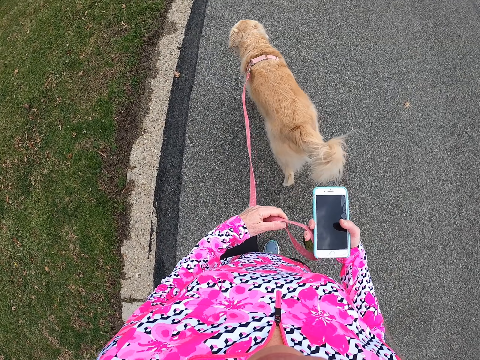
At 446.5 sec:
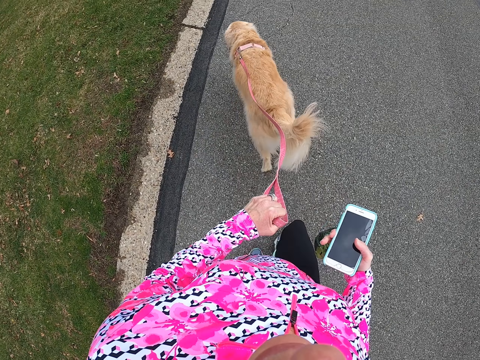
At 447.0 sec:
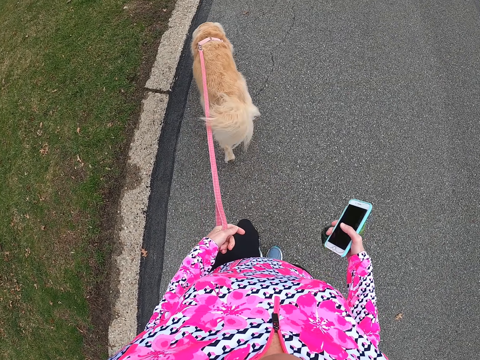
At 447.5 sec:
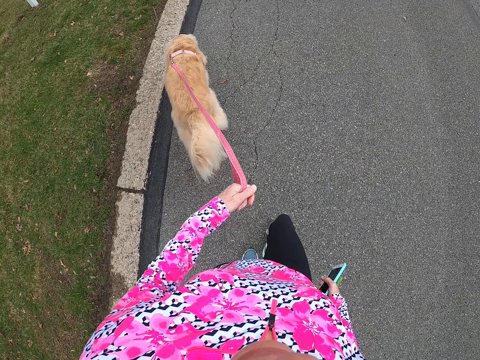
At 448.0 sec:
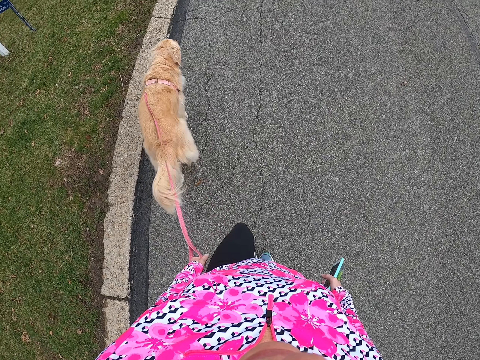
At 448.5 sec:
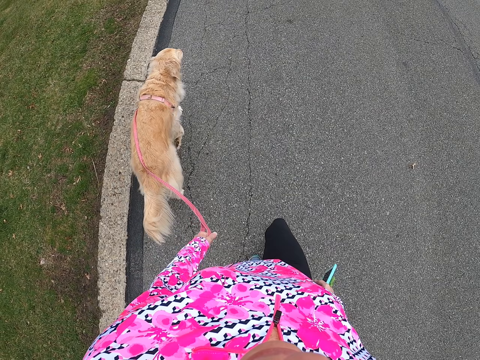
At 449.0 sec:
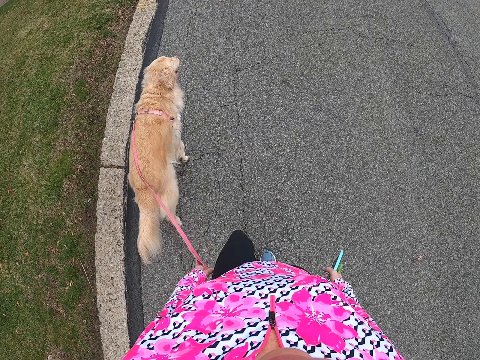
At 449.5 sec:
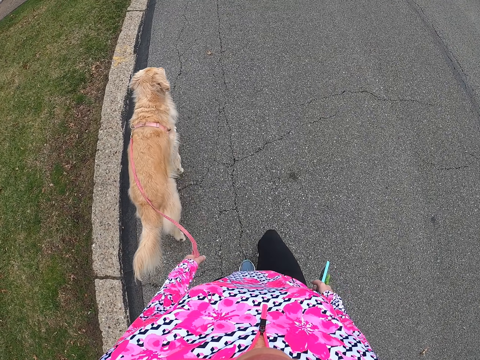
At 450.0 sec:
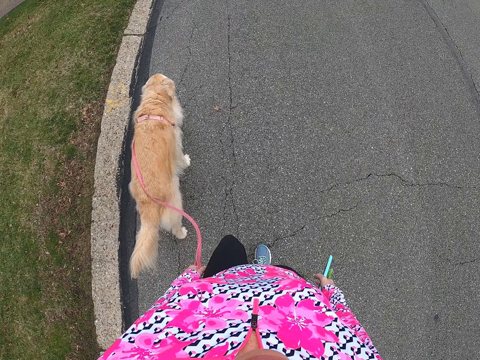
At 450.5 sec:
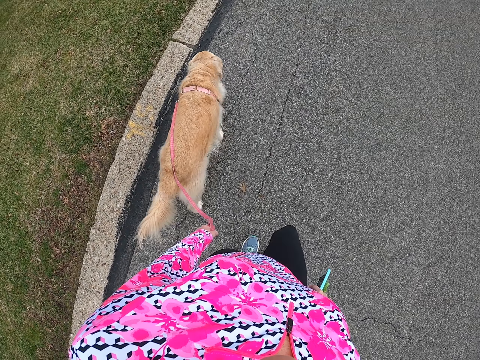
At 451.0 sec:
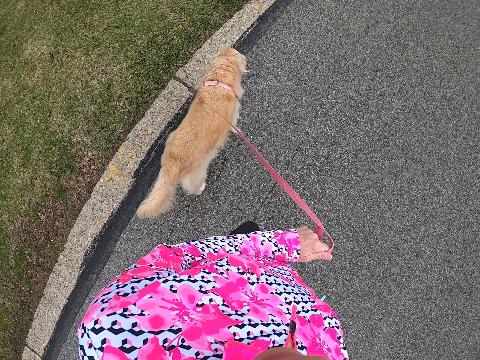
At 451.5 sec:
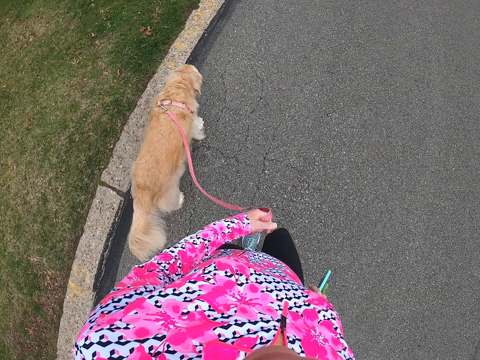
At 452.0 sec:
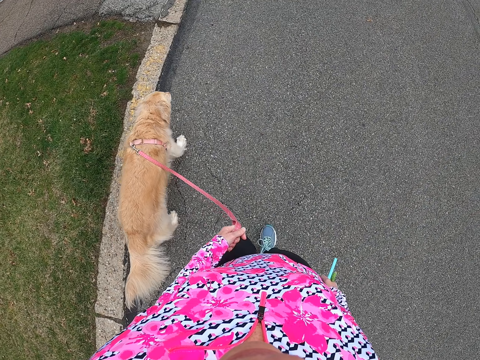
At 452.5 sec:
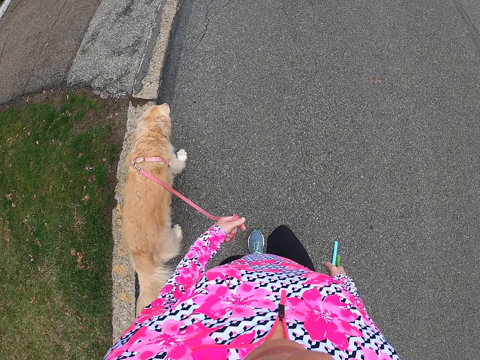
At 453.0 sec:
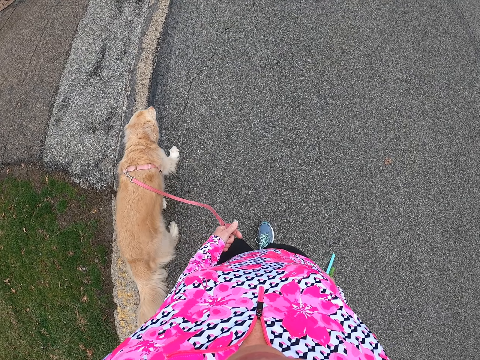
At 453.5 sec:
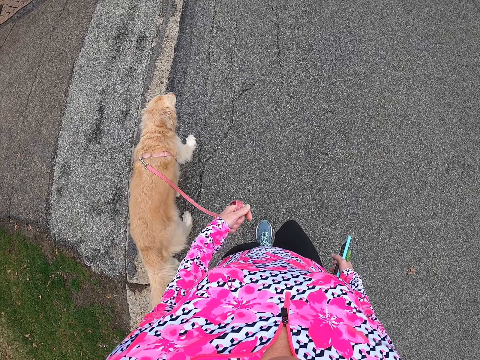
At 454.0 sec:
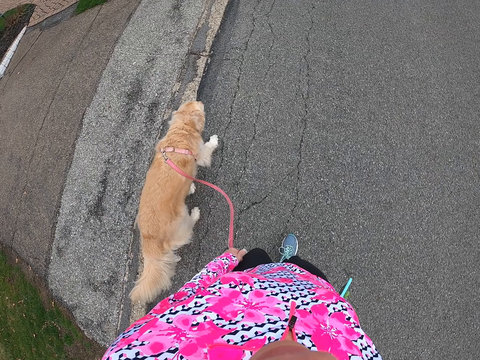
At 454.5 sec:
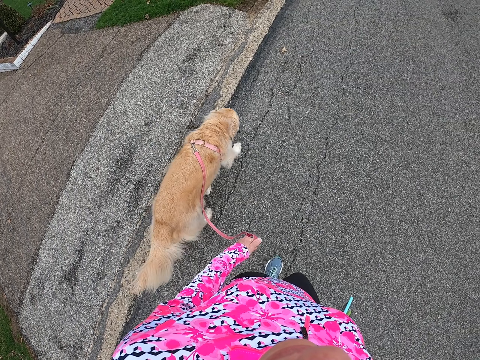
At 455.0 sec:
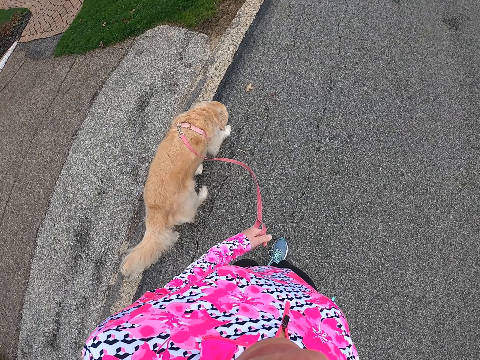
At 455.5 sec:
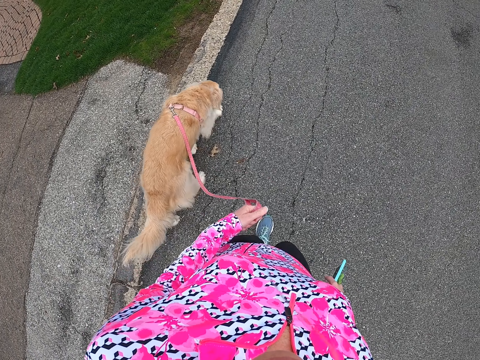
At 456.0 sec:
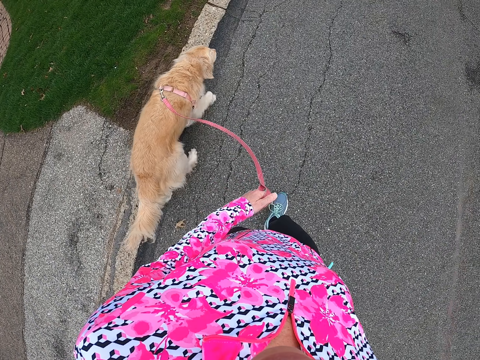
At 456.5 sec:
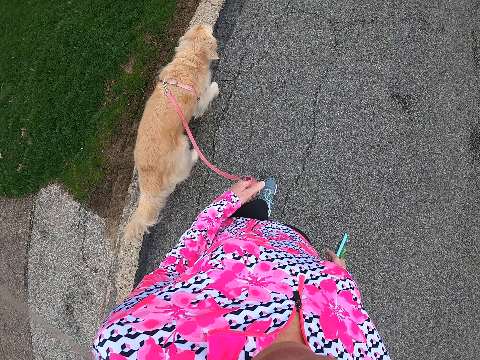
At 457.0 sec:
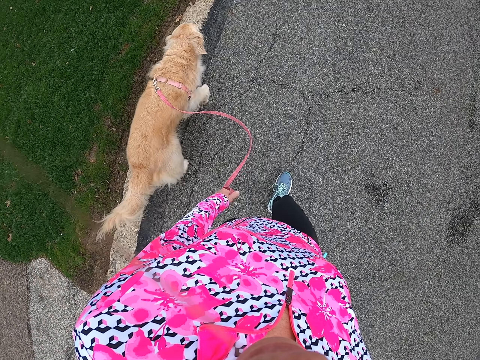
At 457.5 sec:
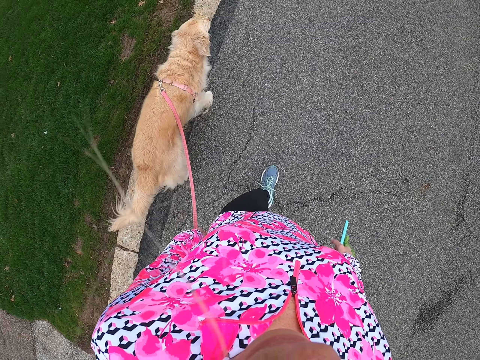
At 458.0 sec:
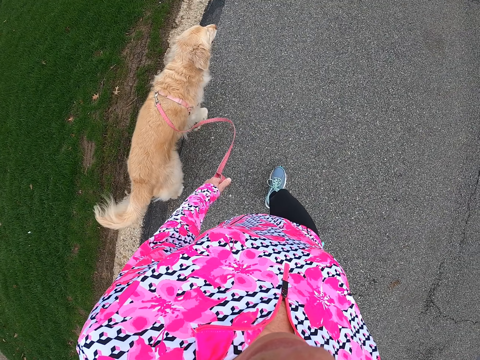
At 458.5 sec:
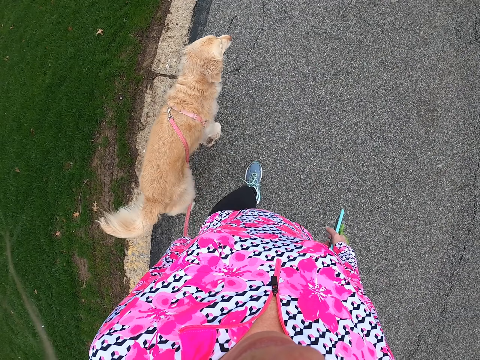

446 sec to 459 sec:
The camera wearer moves the dog leash on the left side, to the left hand.

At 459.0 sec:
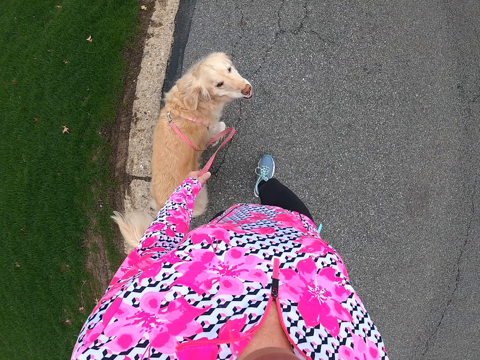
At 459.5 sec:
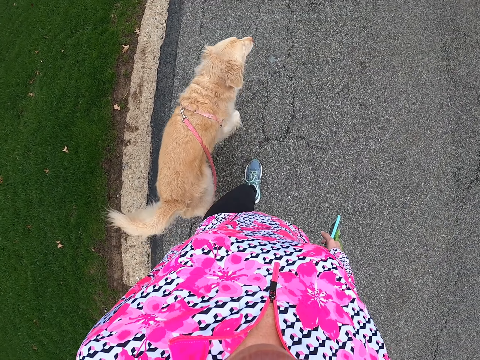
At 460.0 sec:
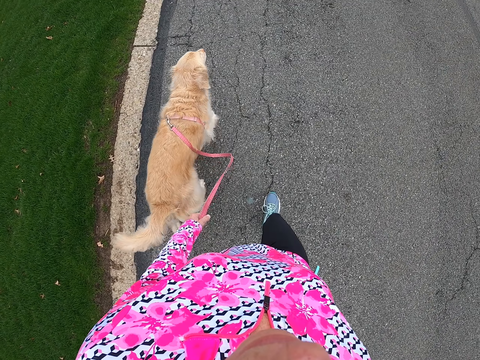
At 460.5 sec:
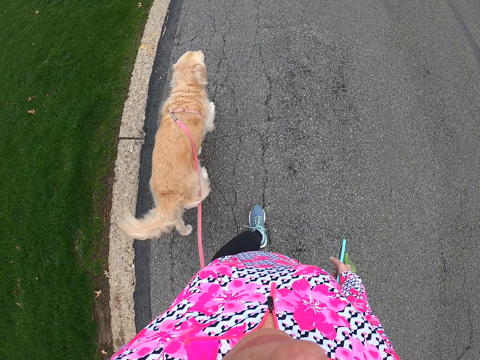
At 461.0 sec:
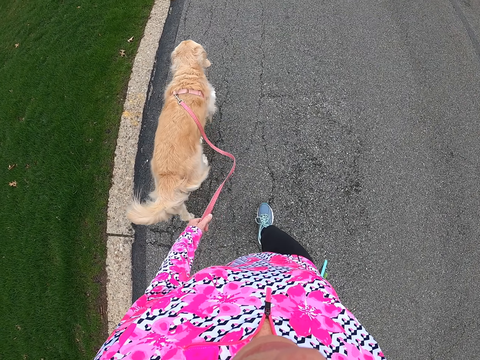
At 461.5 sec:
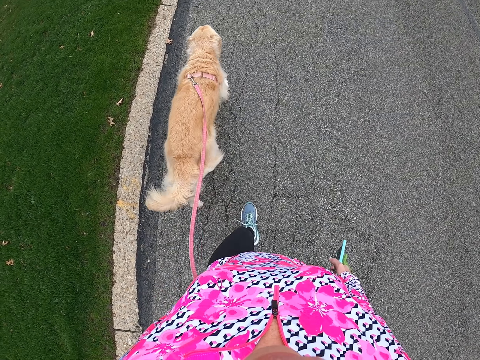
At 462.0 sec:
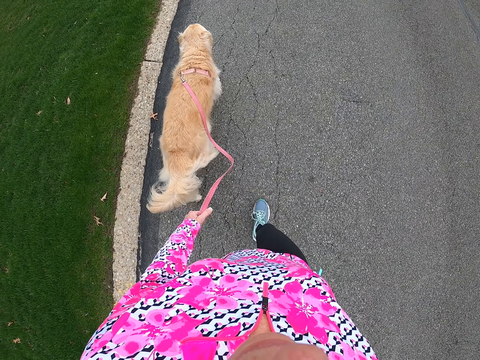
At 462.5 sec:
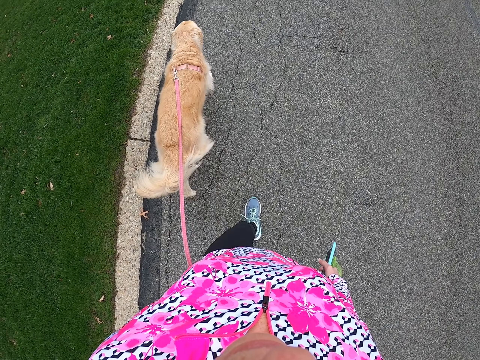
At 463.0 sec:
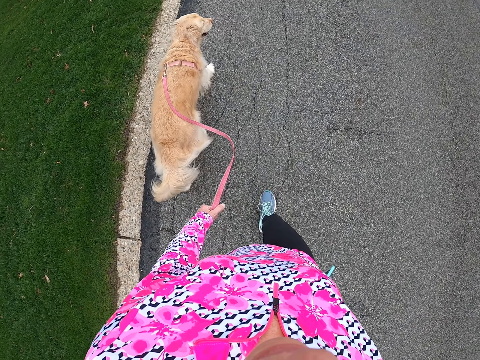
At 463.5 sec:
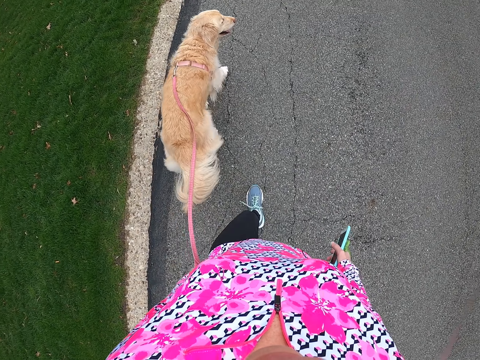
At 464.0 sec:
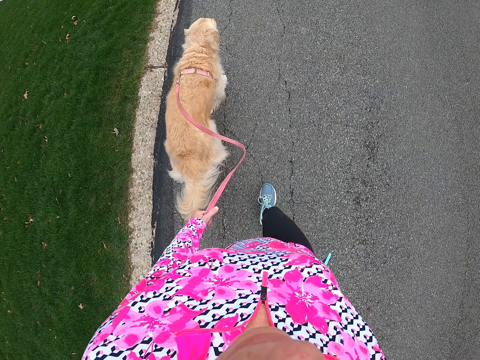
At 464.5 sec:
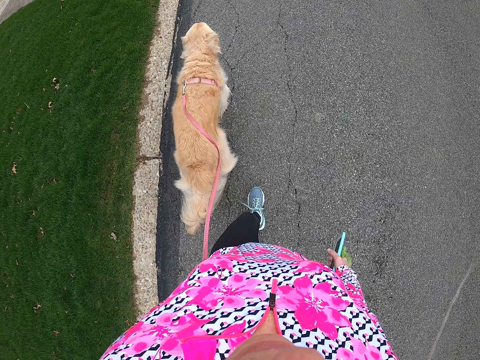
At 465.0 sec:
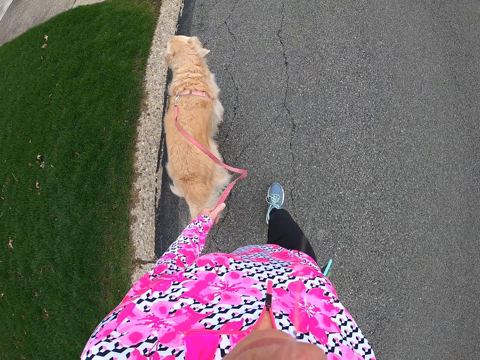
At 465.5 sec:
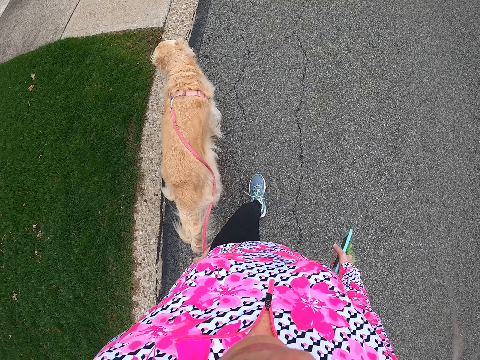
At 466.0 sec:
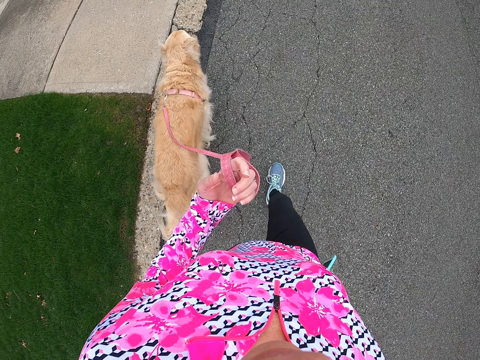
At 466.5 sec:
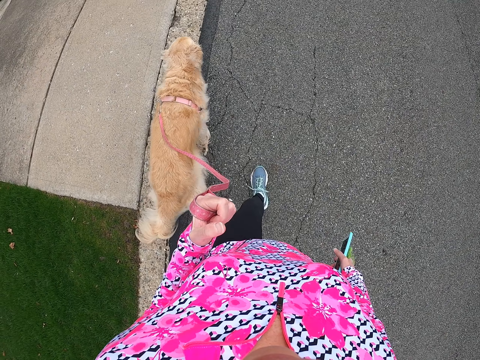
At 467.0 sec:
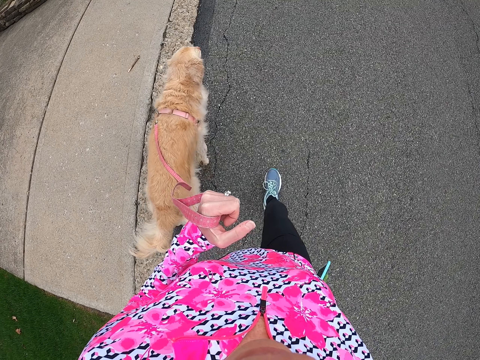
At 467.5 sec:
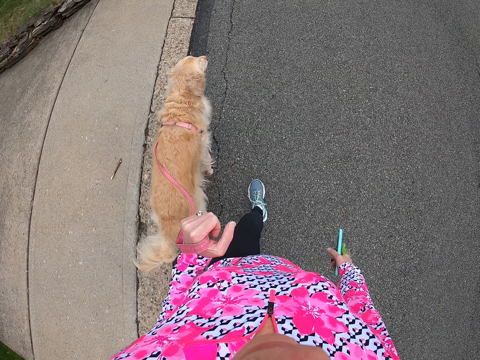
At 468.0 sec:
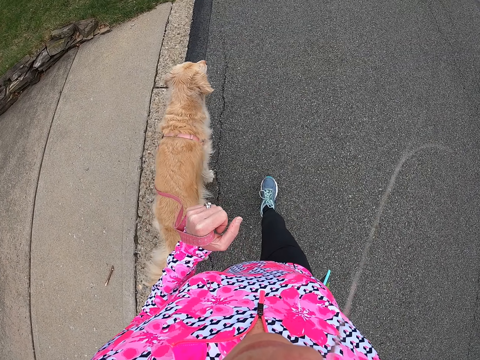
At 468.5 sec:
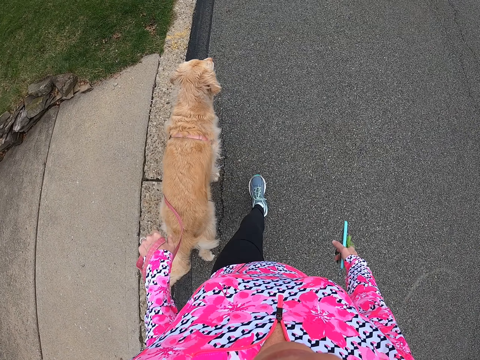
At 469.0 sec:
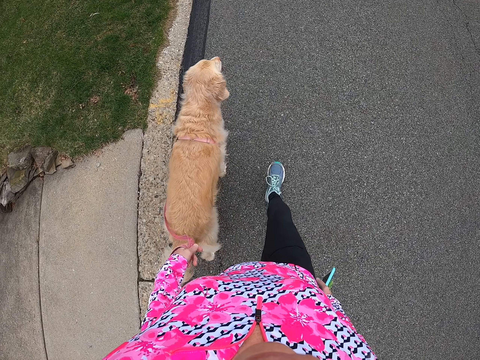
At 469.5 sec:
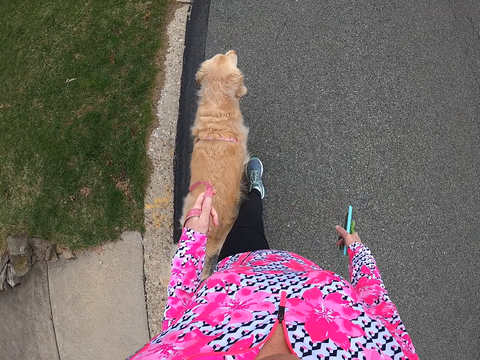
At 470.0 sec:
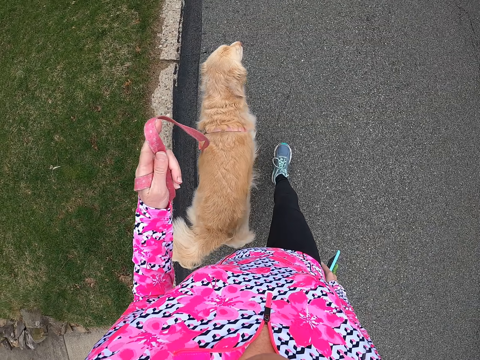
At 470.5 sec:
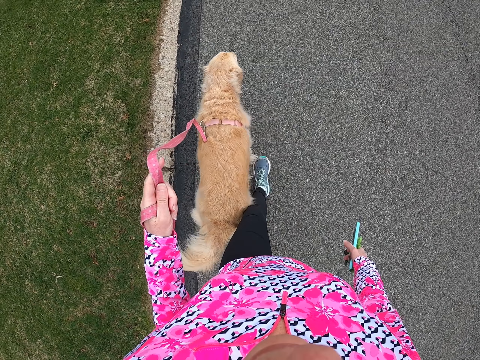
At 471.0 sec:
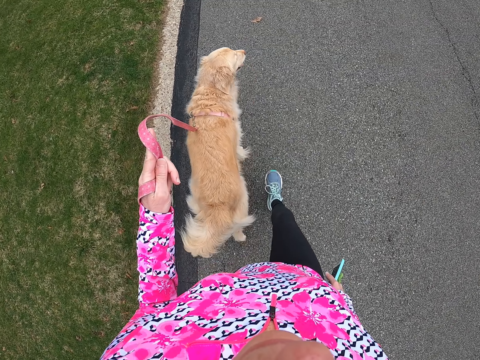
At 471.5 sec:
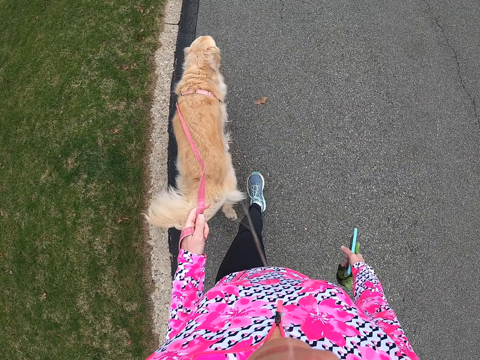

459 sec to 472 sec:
The camera wearer lifts a hand.
